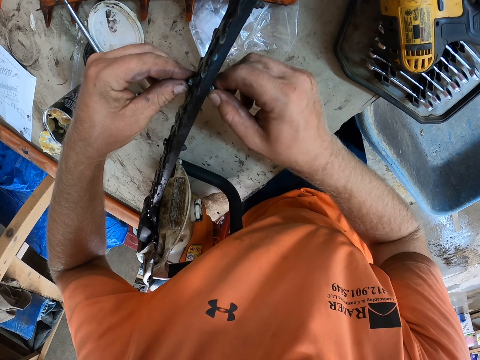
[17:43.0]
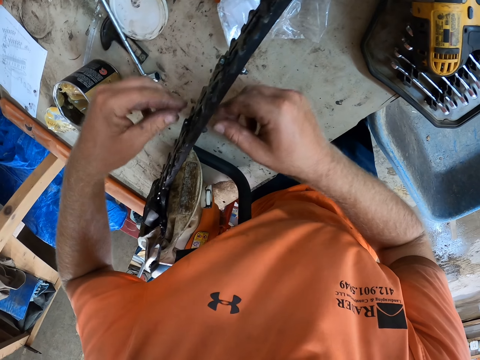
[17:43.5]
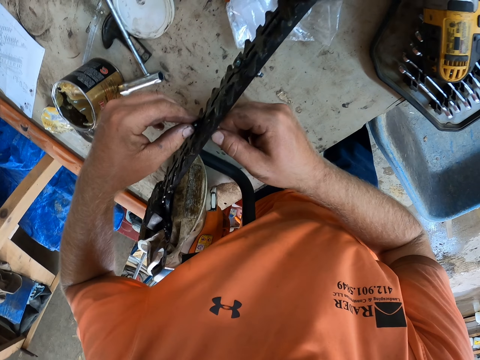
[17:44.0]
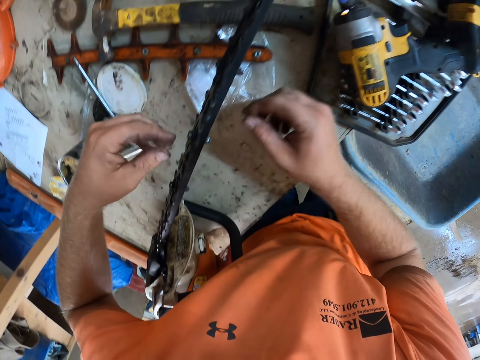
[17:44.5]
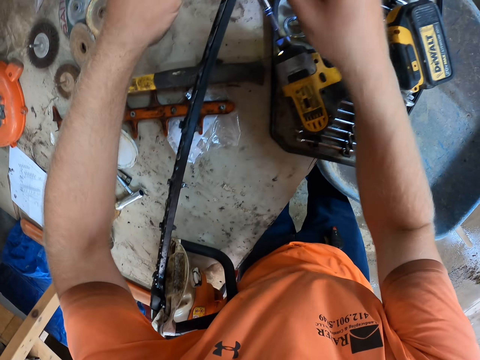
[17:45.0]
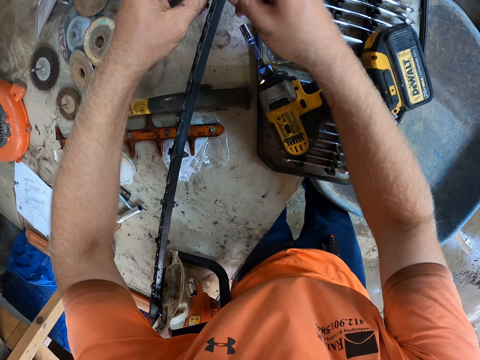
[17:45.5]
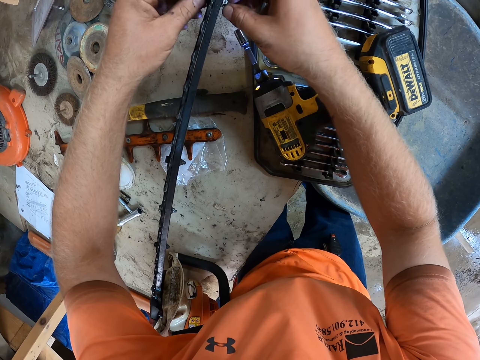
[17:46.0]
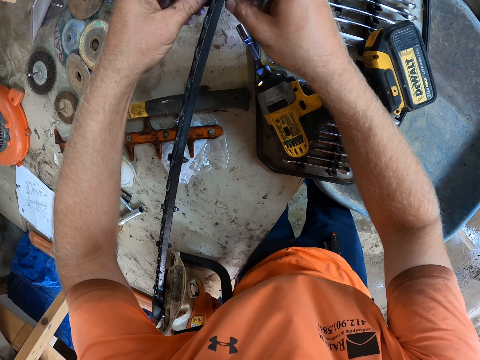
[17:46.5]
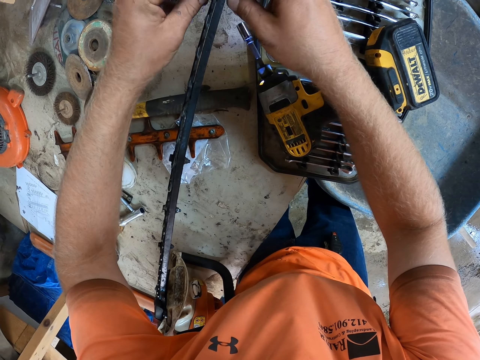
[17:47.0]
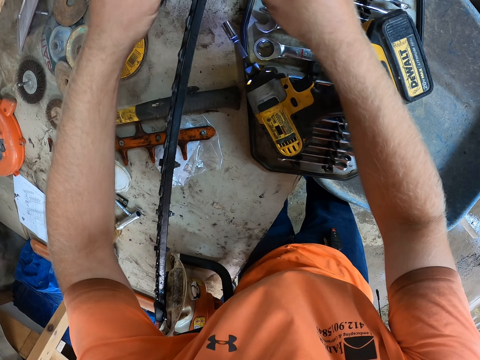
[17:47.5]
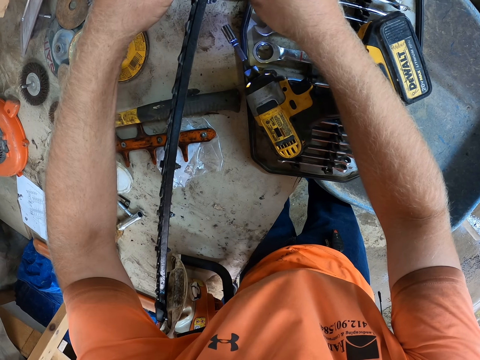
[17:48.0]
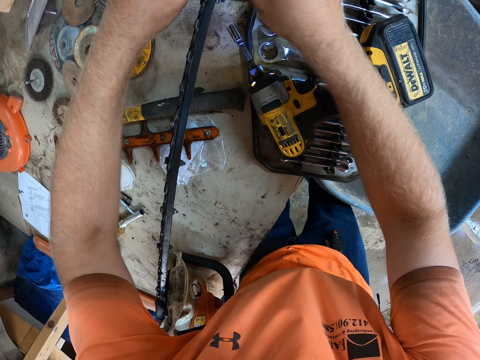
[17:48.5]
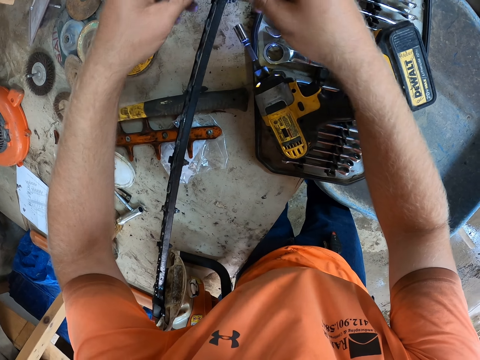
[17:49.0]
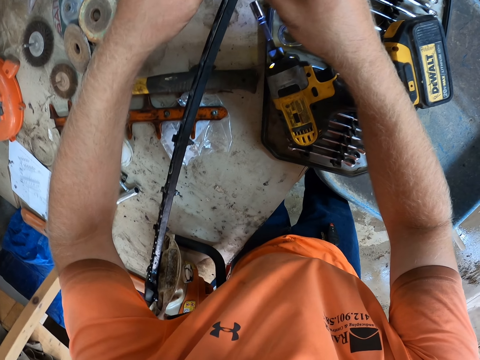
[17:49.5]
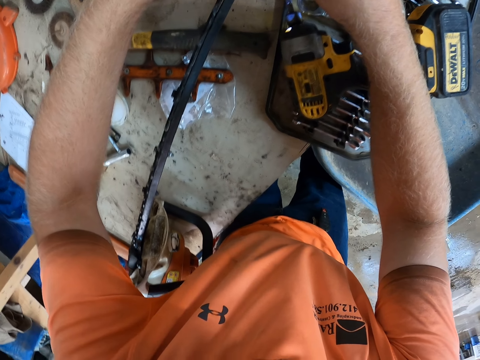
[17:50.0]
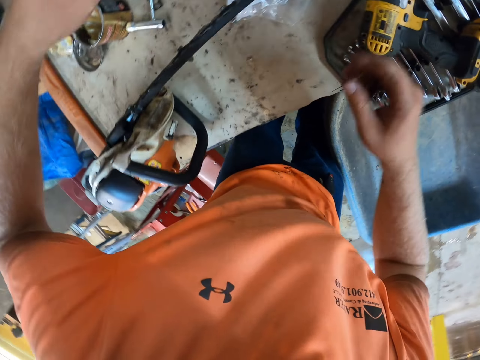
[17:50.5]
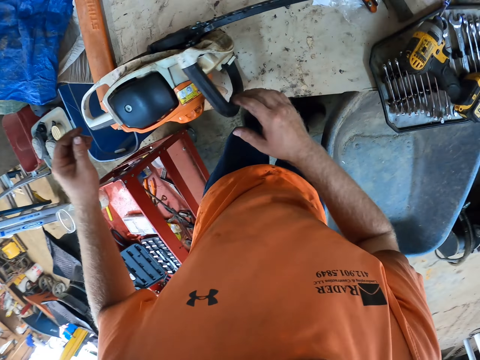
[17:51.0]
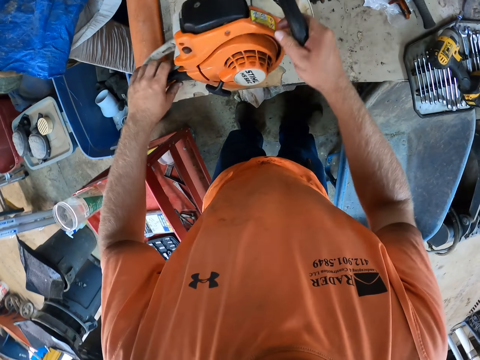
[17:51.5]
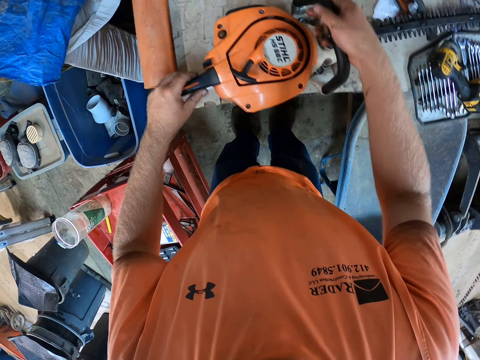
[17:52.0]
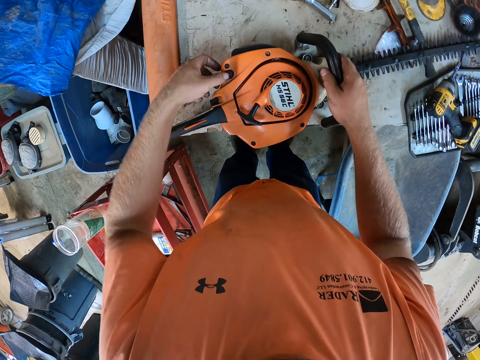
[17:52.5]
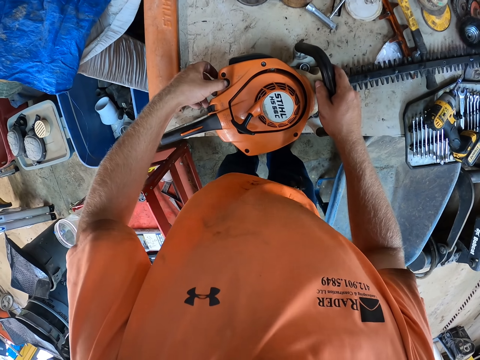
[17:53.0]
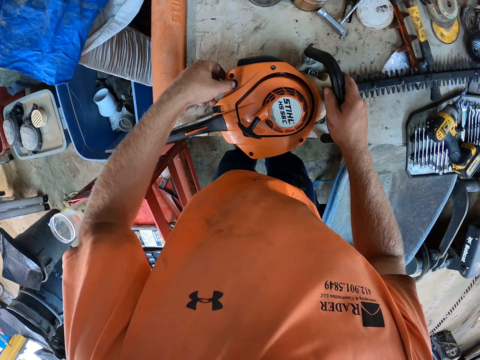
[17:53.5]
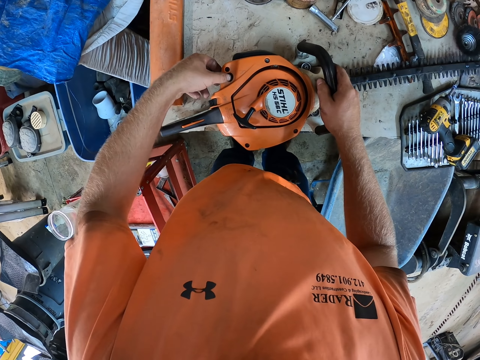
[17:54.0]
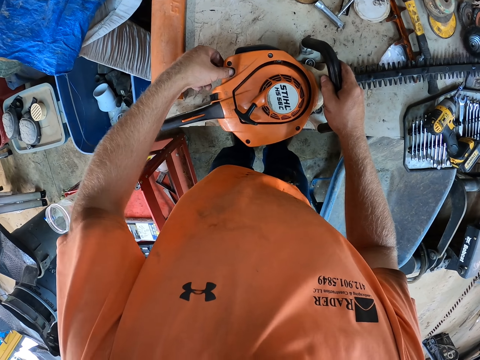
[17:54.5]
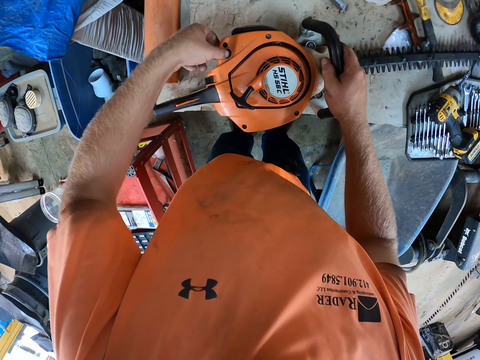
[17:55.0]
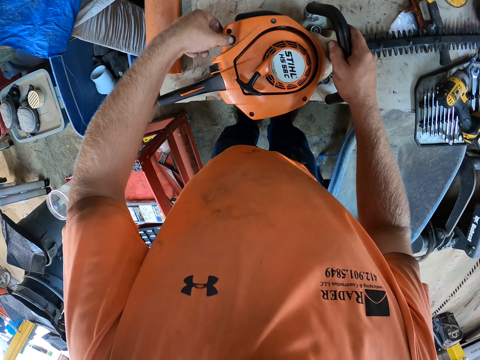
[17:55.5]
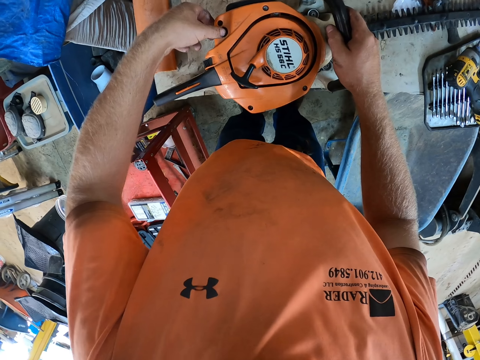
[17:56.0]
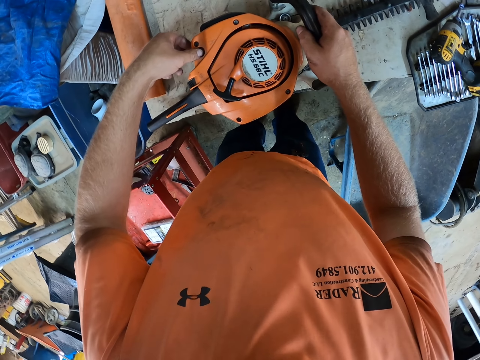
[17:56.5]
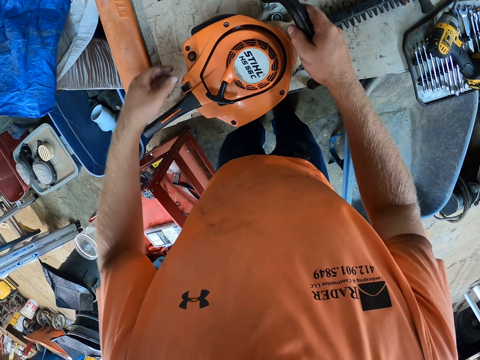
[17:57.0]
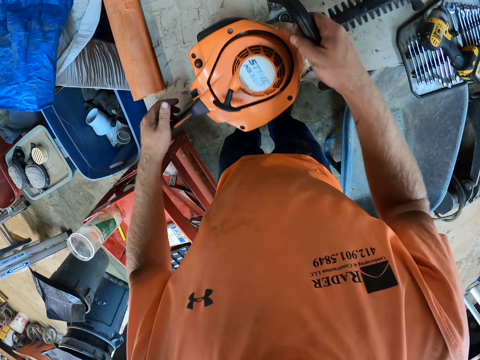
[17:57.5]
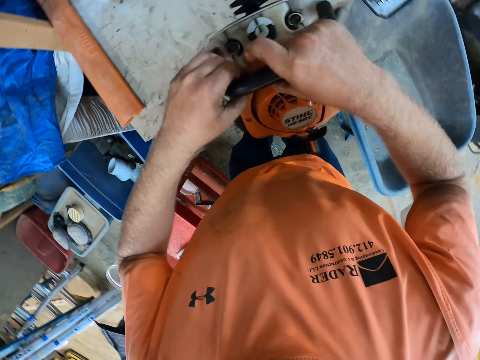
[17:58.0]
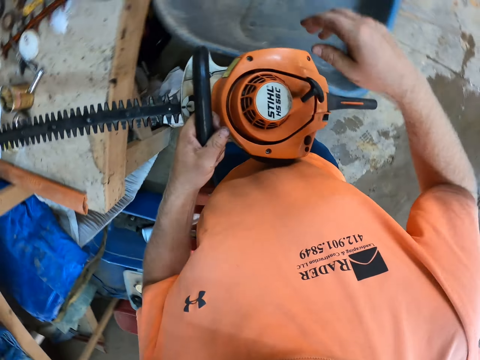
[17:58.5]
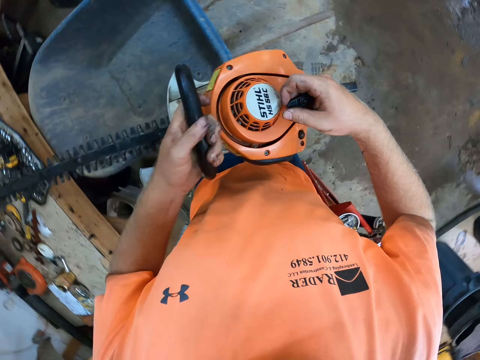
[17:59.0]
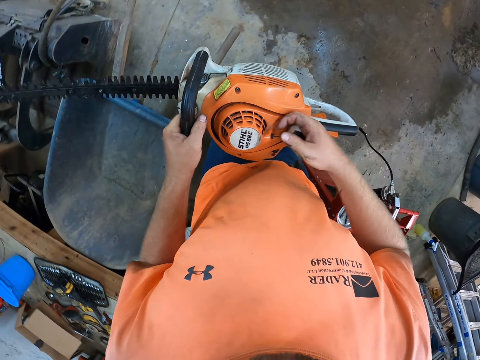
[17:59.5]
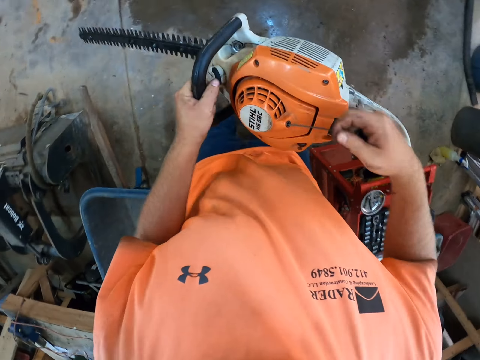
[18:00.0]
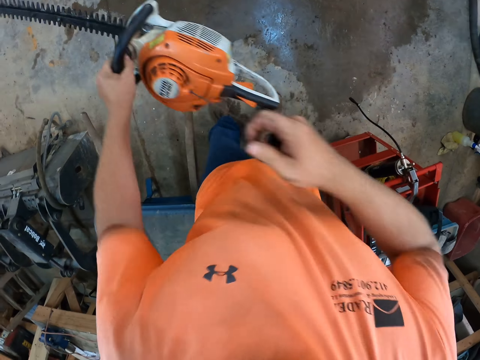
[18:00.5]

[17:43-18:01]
The camera wearer tightens the bolts on the hedge trimmer blade with both hands. He tightens the bolts on the hedge trimmer blade with both hands again. He turns the hedge trimmer on the table with both hands. He presses a button on the hedge trimmer with his left hand. He carries the hedge trimmer from the table with both hands. He pulls a cord on the hedge trimmer in his left hand with his right hand.

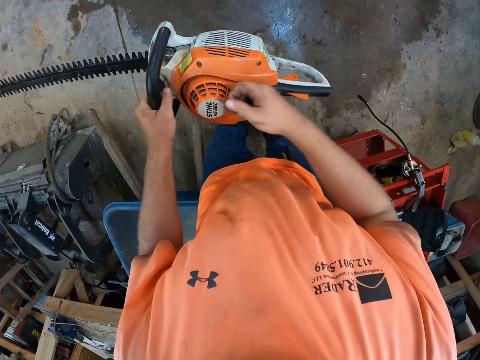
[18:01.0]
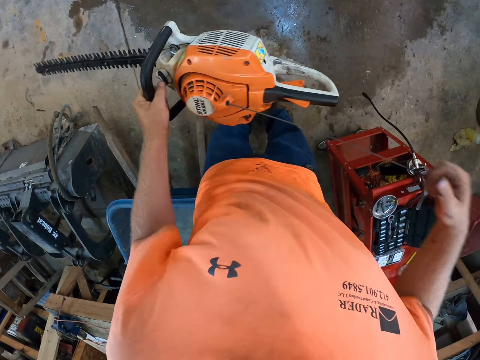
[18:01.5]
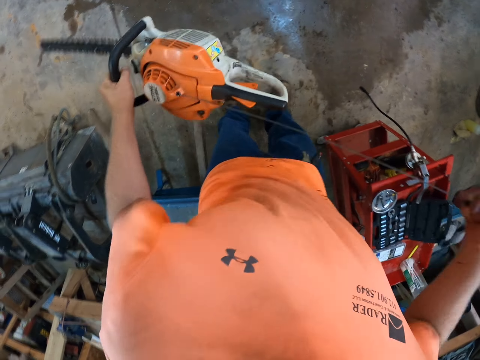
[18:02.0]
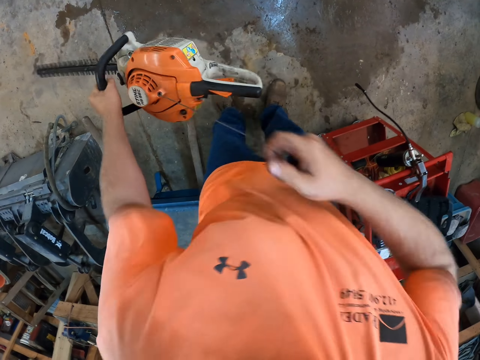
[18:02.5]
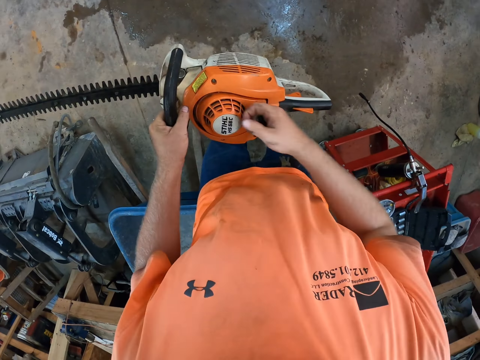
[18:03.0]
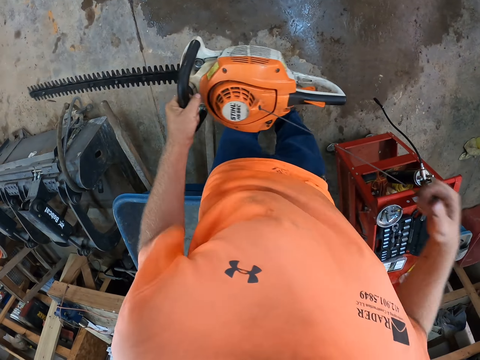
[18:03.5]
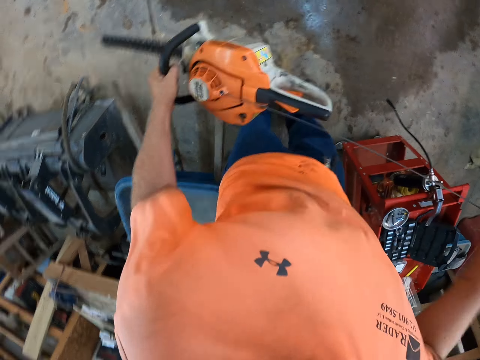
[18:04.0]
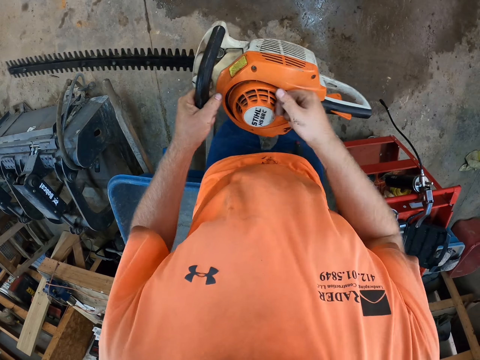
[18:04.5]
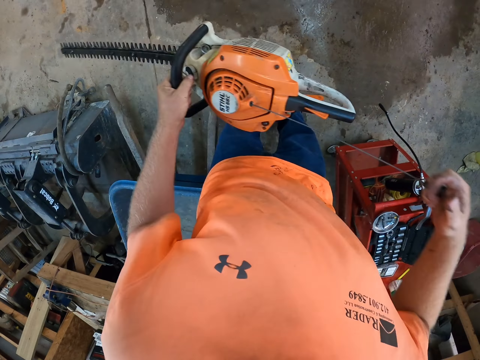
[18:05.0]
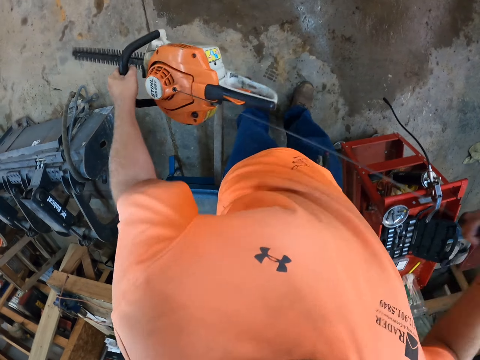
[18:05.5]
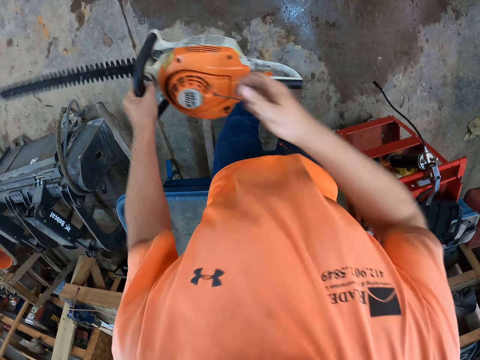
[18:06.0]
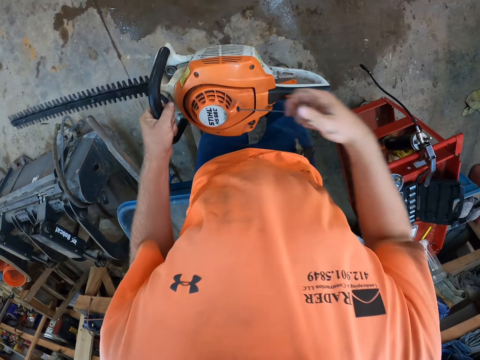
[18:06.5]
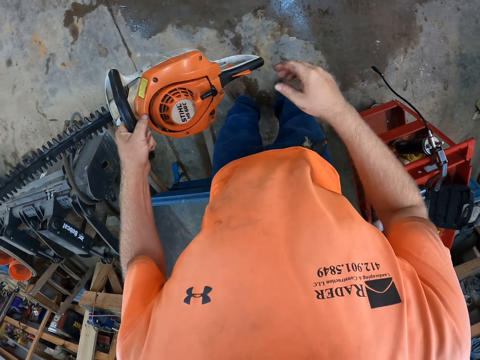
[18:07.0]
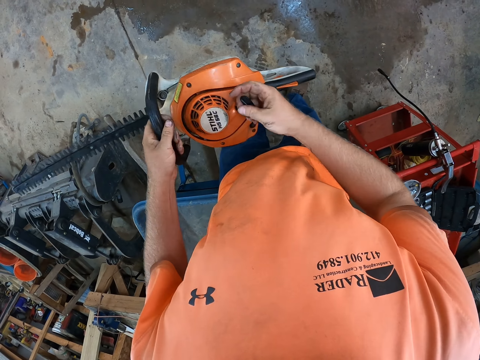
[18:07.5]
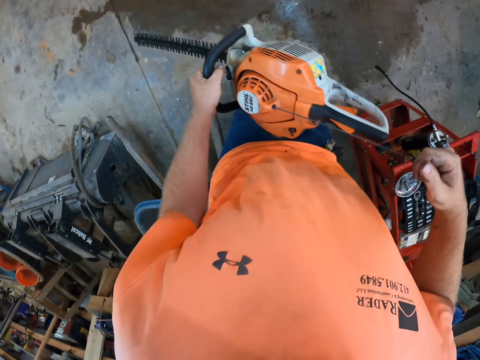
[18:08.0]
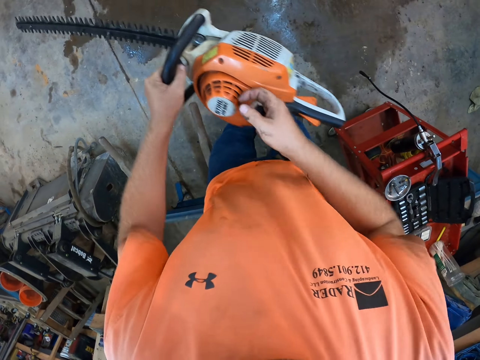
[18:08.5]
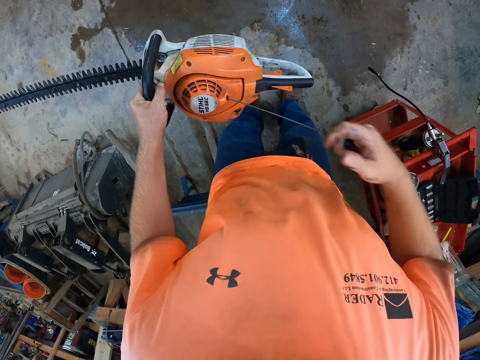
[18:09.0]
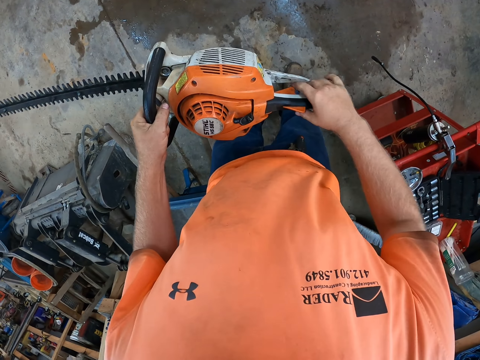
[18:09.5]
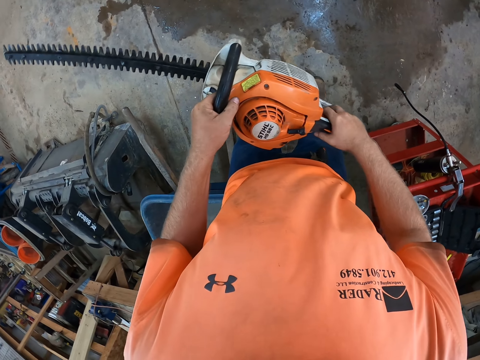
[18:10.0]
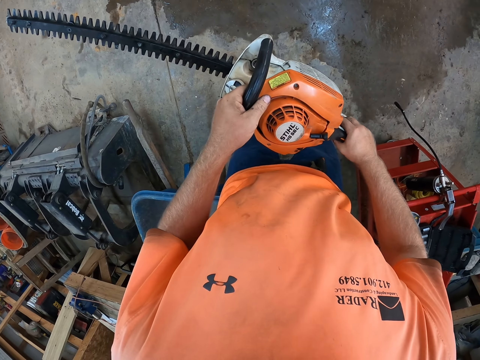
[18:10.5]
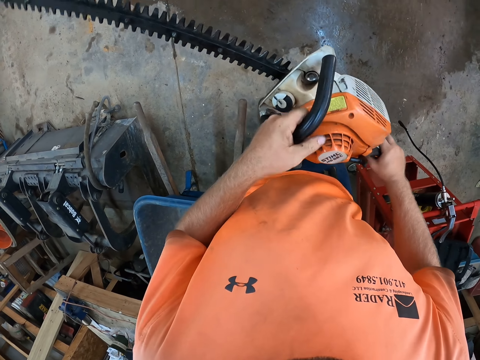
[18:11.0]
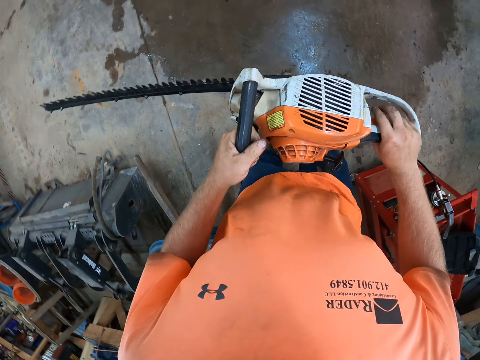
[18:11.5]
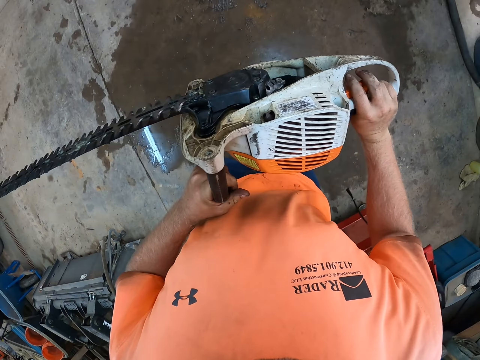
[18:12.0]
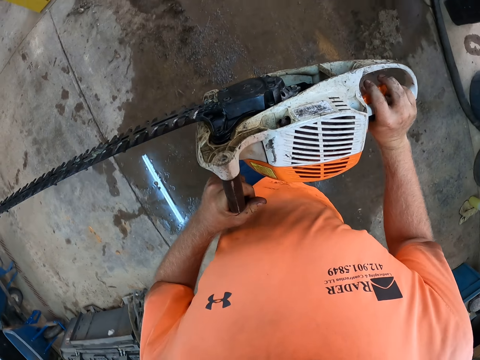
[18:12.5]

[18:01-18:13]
The camera wearer ignites the hedge trimmer. He places his right hand on the hedge trimmer in his left hand.
